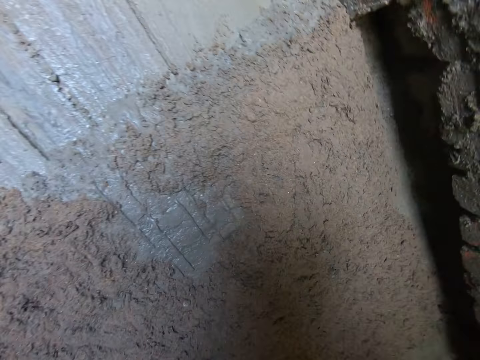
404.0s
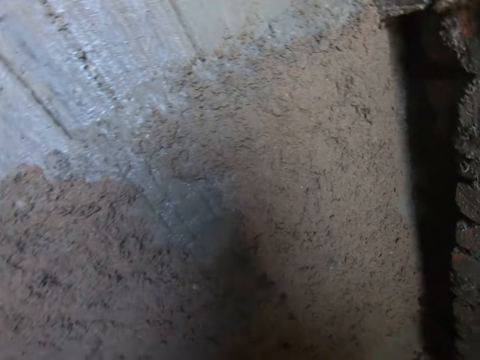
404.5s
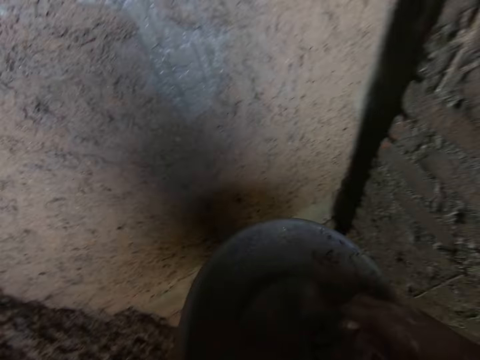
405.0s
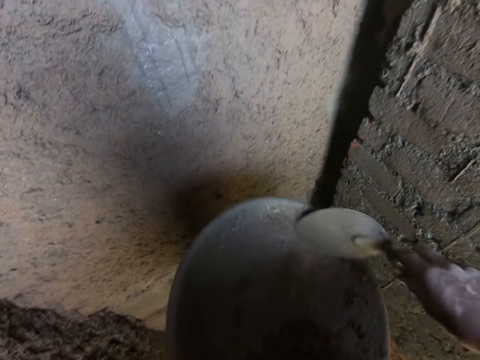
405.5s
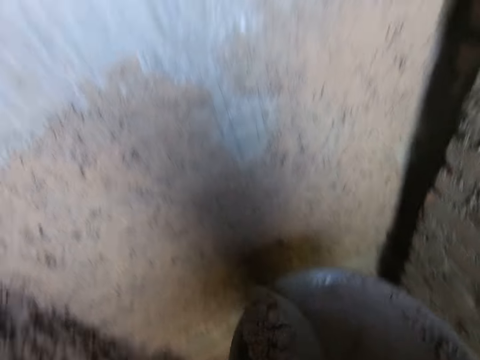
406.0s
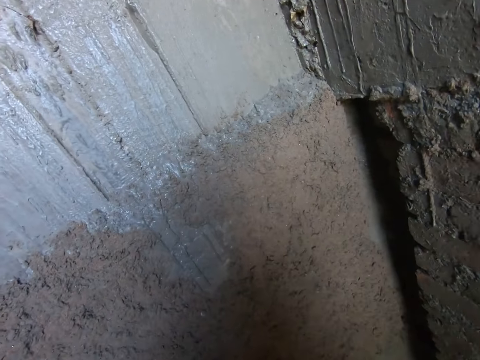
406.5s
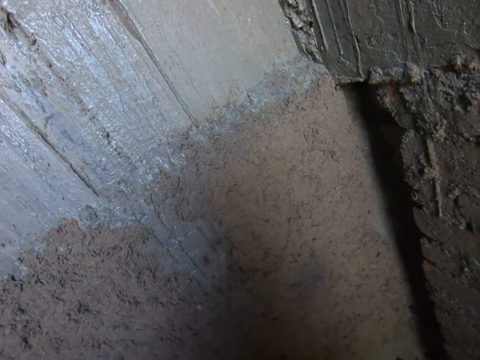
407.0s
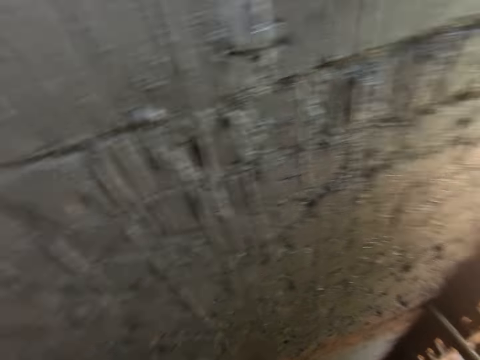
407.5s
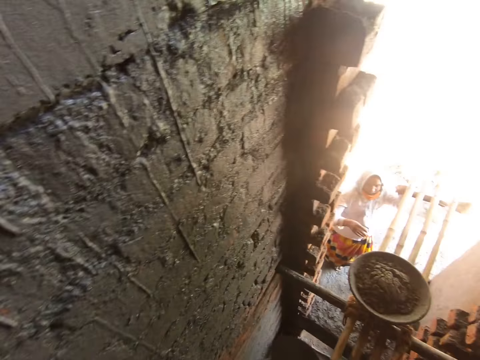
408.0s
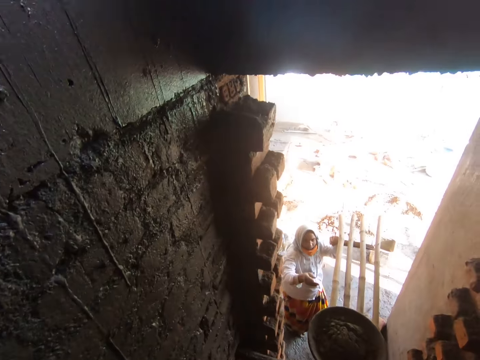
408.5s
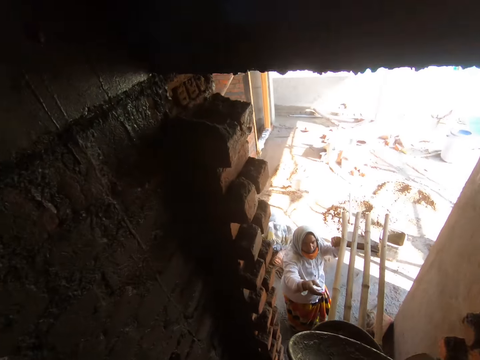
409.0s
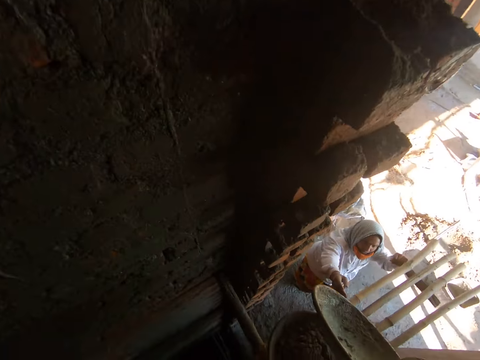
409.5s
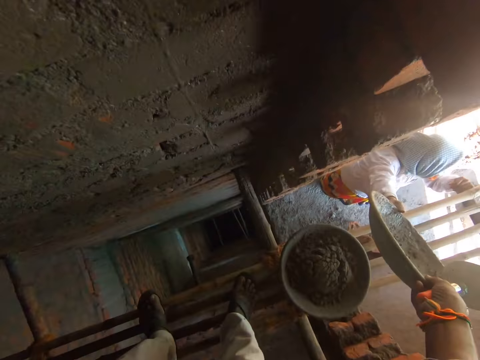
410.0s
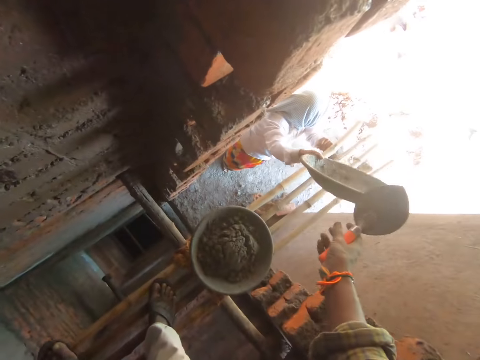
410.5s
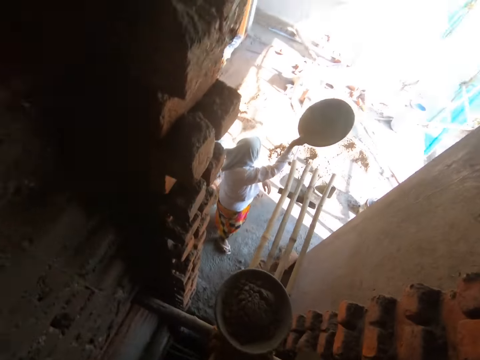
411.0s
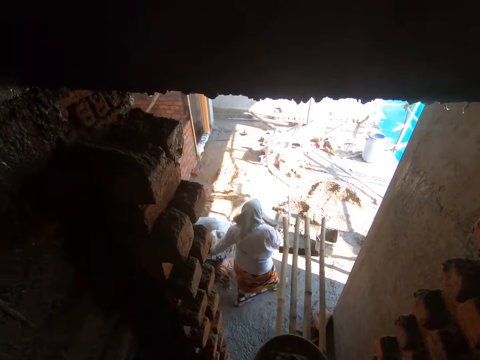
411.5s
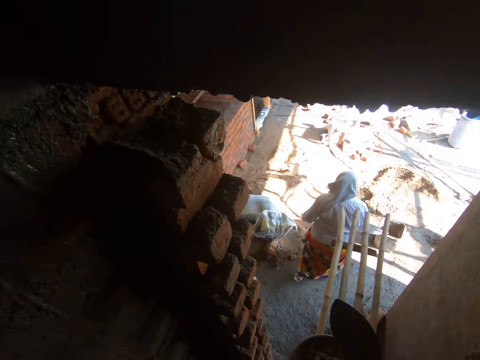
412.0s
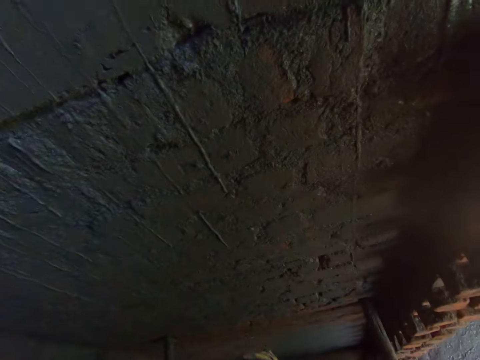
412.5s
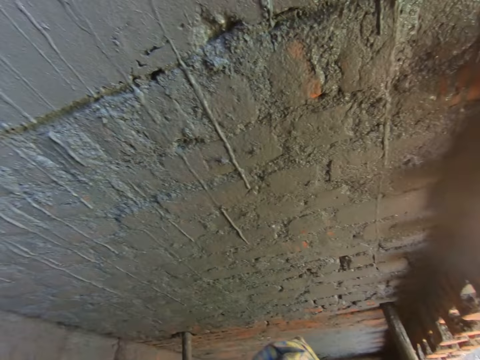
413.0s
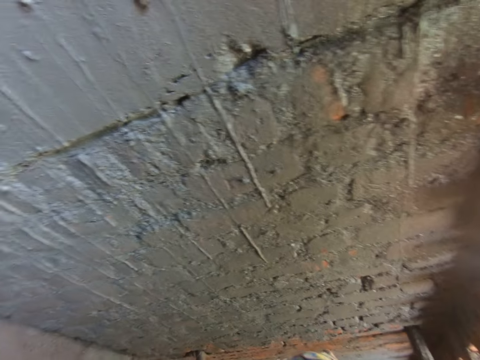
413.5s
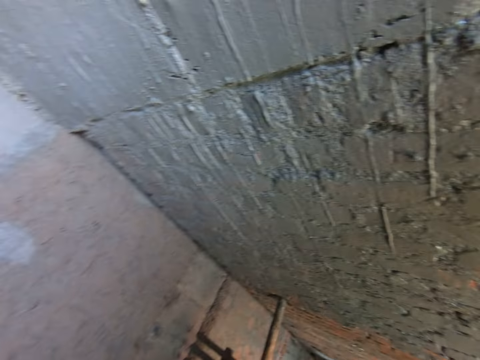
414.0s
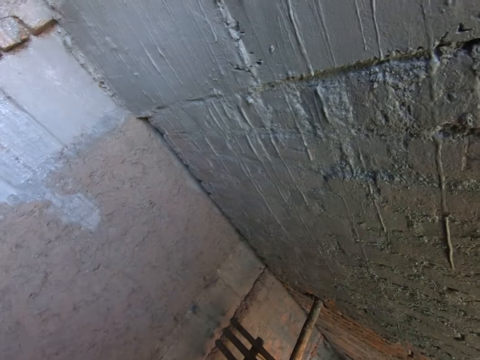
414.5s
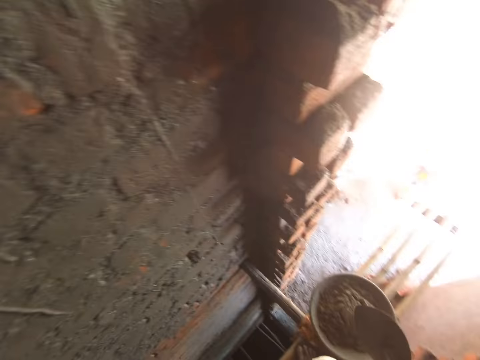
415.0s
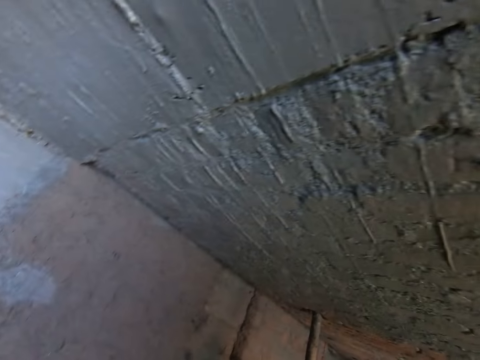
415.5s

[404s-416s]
The camera wearer splatters the cement mortar on the wall with the trowel in his right hand. He scrapes cement mortar in the pan with the trowel in his right hand. He scoops cement mortar from the pan with the trowel in his right hand. He splatters the cement mortar on the wall with the trowel in his right hand. He interacts with the woman. He stretches the pan to the woman with his left hand. The woman takes the pan from the camera wearer's left hand with her right hand. The camera wearer looks around.

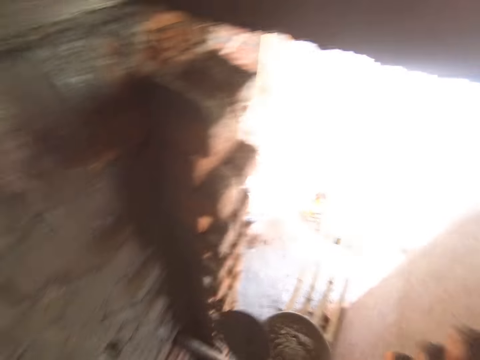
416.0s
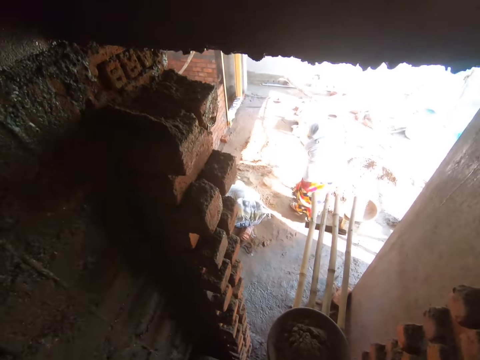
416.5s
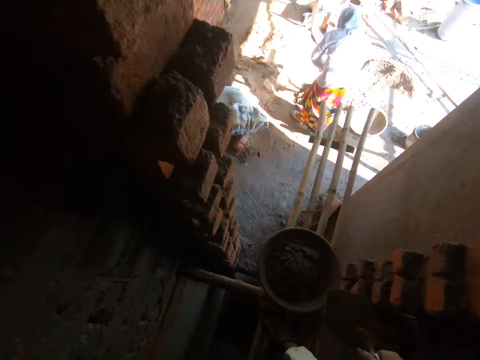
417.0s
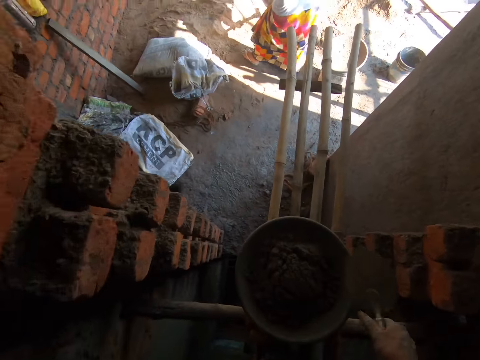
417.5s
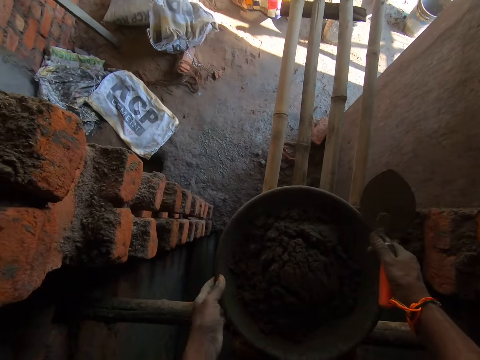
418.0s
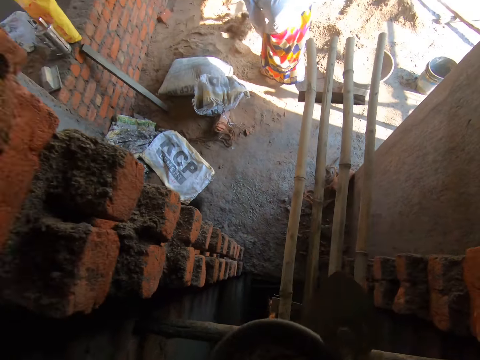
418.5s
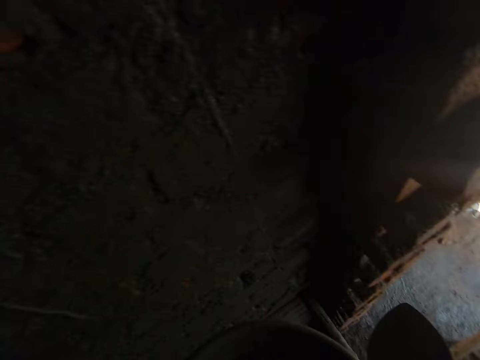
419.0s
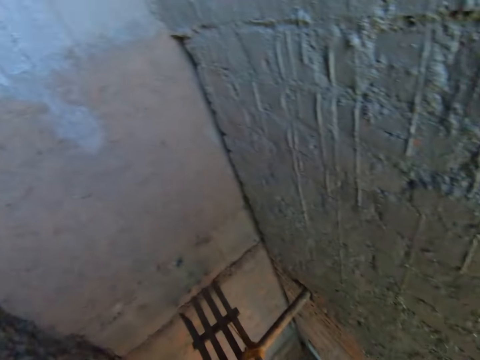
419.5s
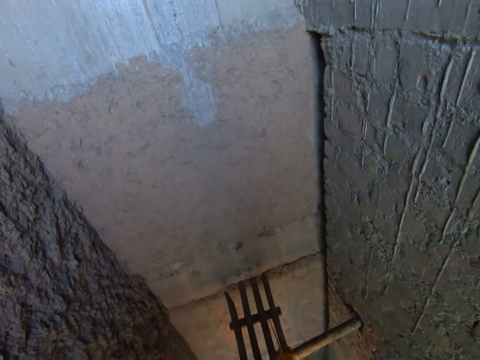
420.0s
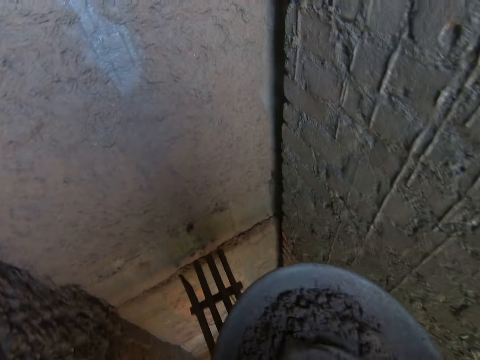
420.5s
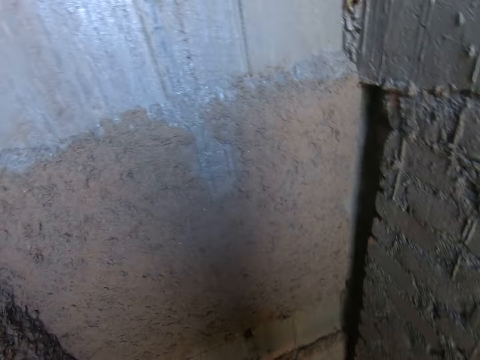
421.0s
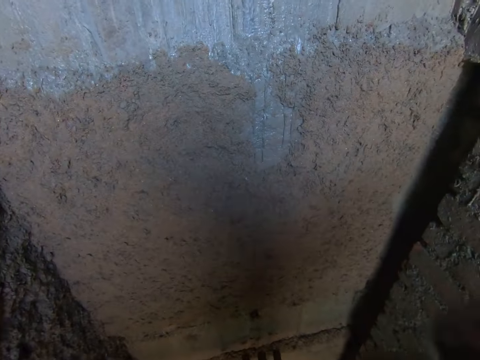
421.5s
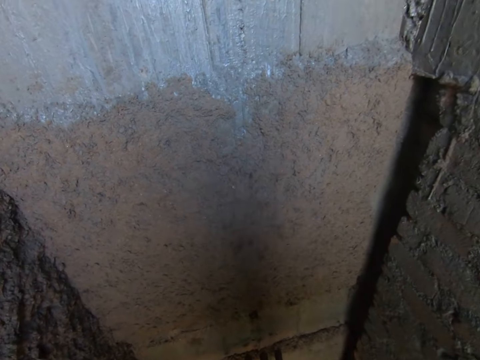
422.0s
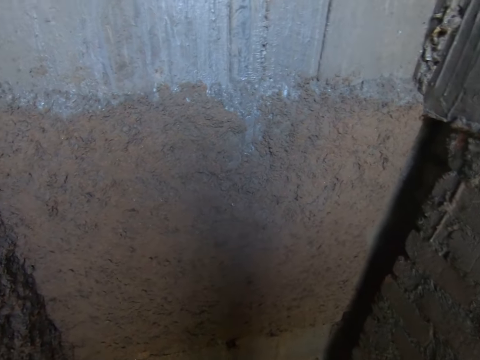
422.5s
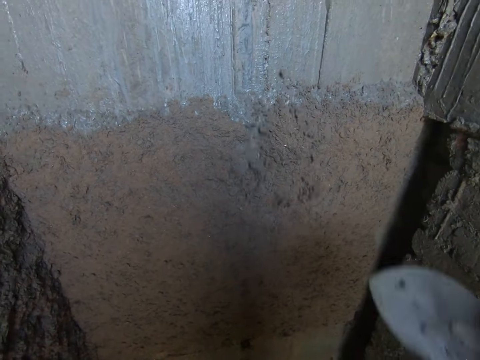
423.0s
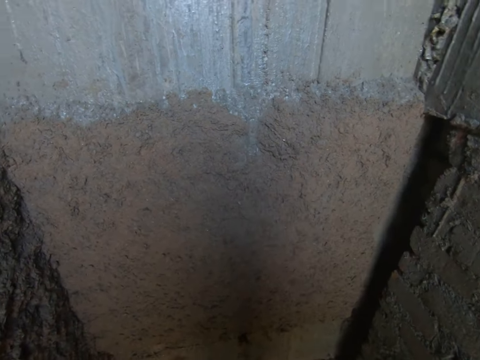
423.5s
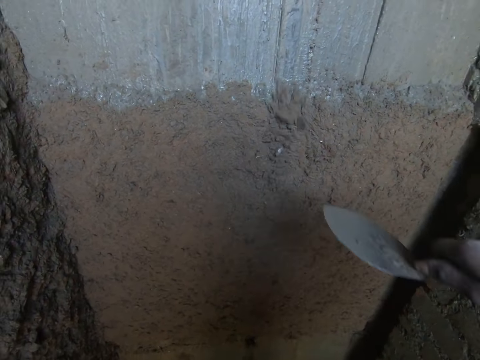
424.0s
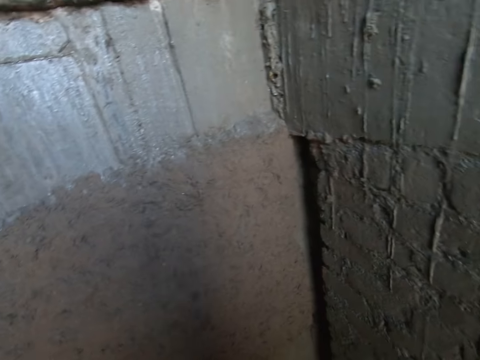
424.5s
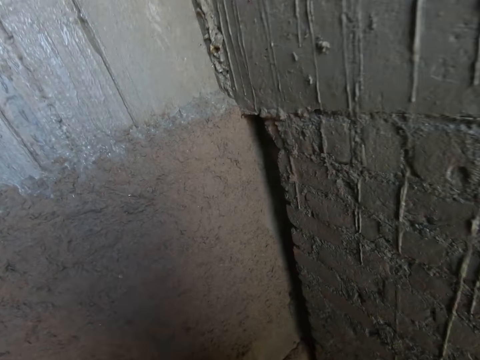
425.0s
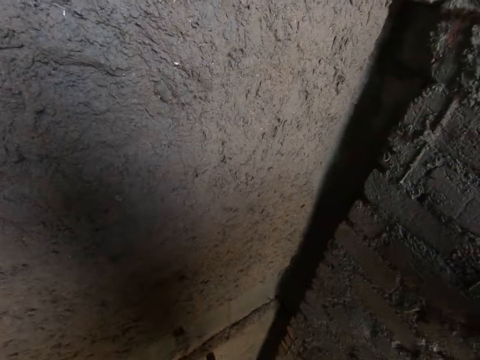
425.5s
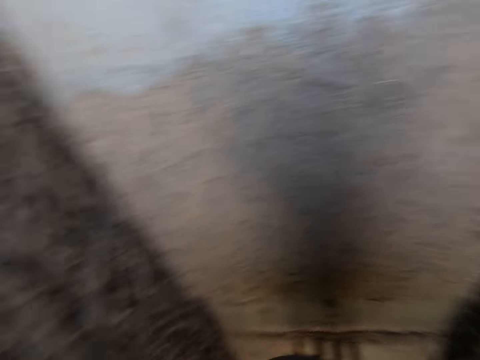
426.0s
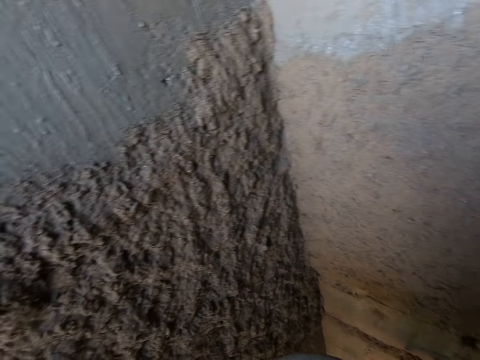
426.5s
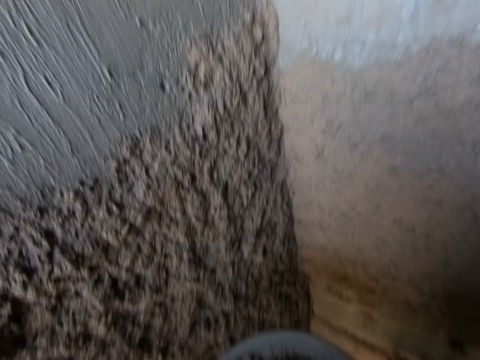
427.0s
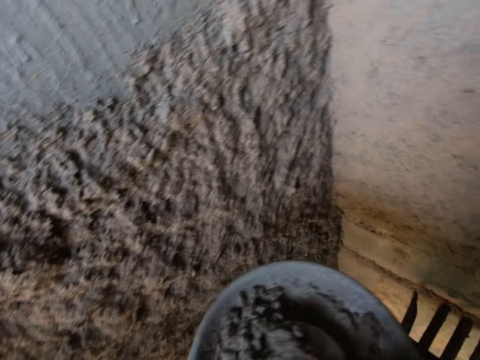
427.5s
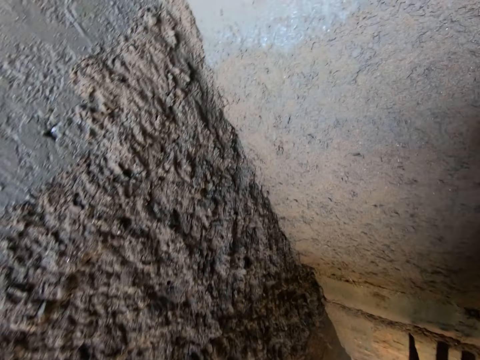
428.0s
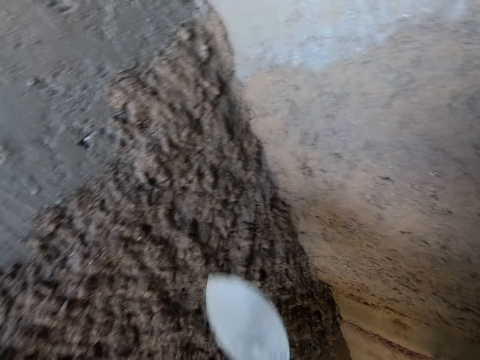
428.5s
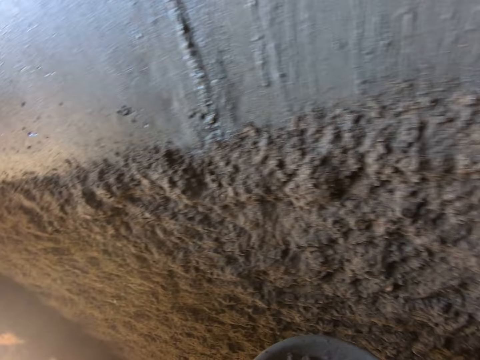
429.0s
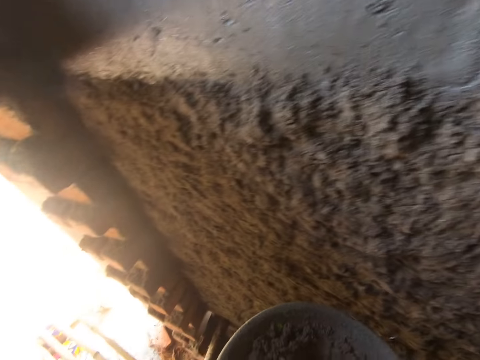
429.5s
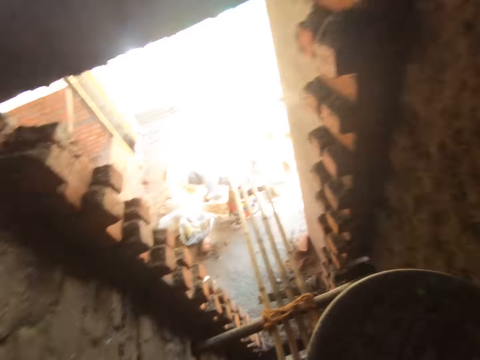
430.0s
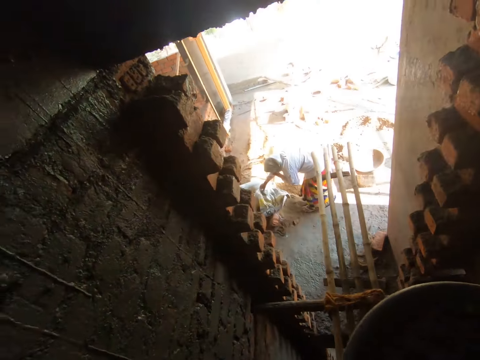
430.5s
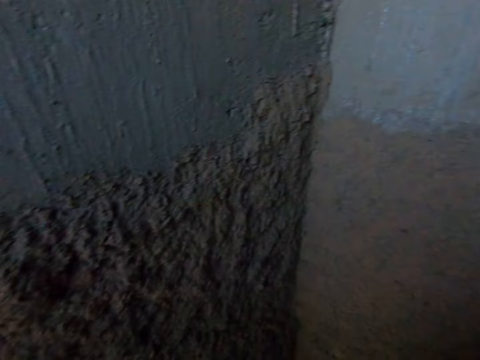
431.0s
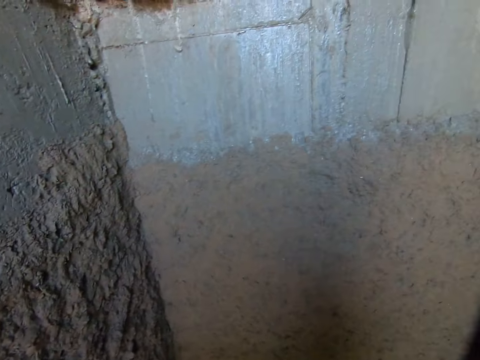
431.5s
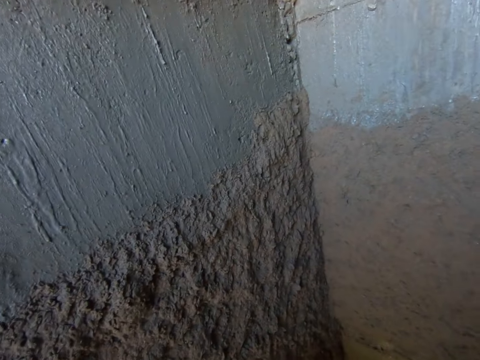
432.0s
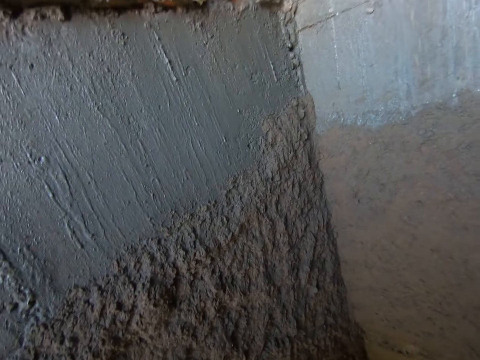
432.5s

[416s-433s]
The camera wearer picks up the pan from the bamboo sticks with both hands. He mixes cement mortar in the pan with the trowel in his right hand. He splatters the cement mortar on the wall with the trowel in his right hand. He splatters it repeatedly. He scoops cement mortar from the pan with the trowel in his right hand. He splatters the cement mortar on the wall with the trowel in his right hand. He looks around.
